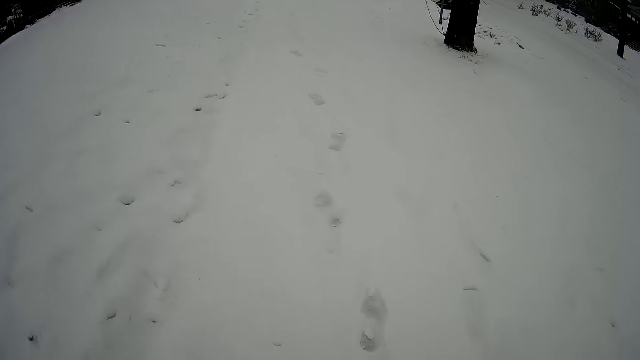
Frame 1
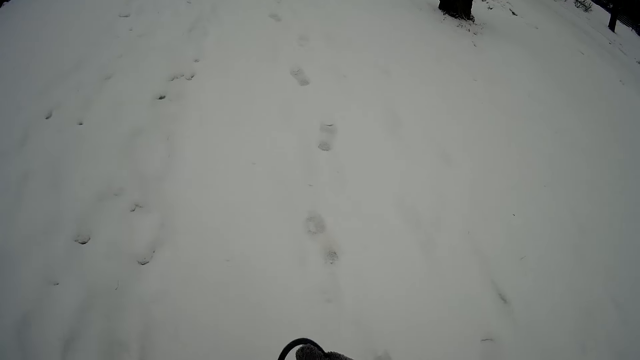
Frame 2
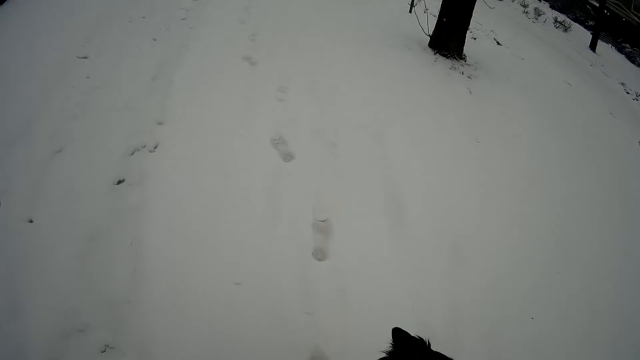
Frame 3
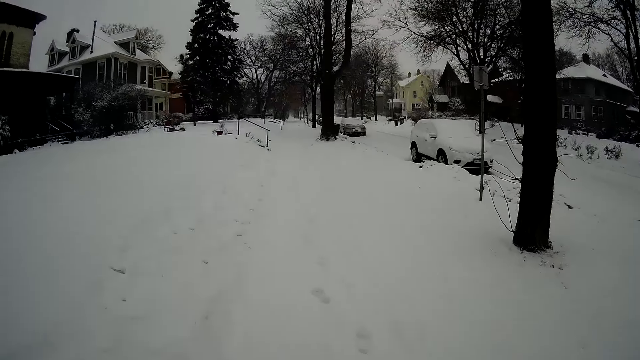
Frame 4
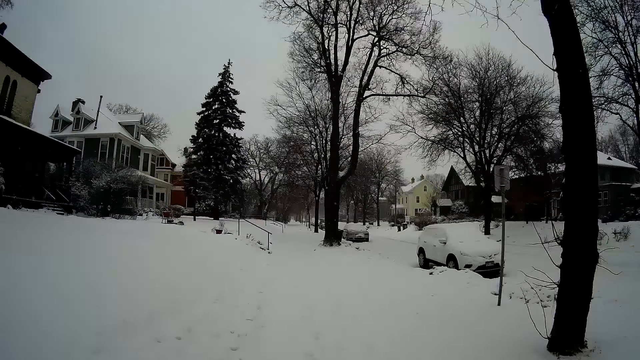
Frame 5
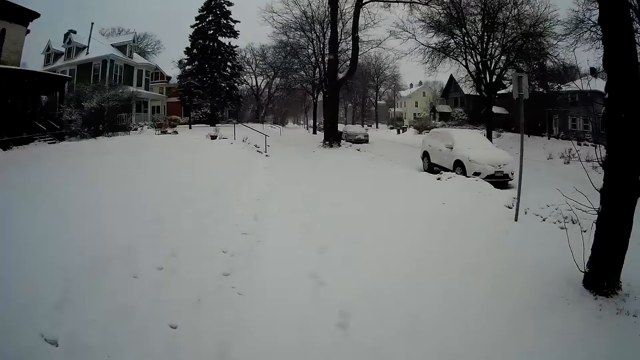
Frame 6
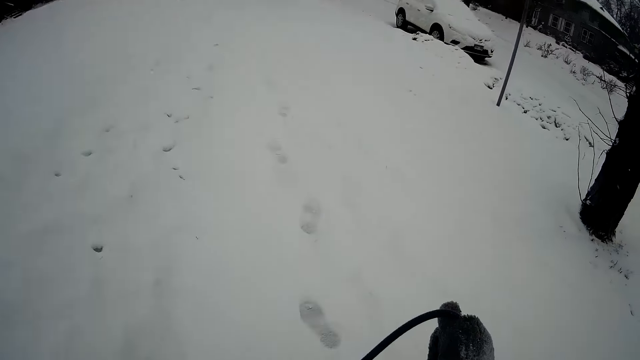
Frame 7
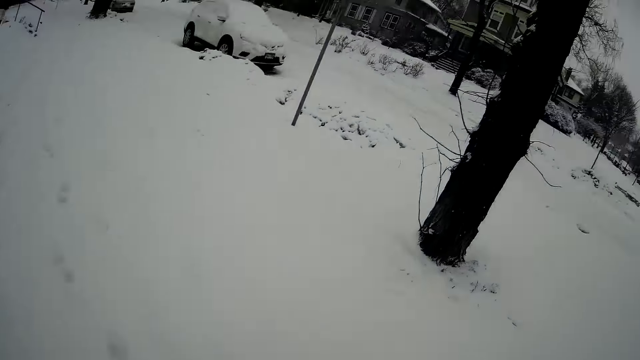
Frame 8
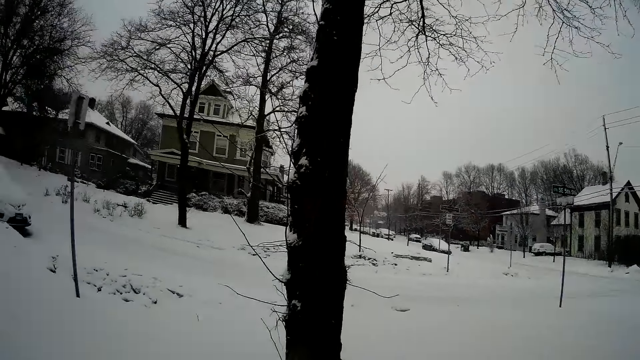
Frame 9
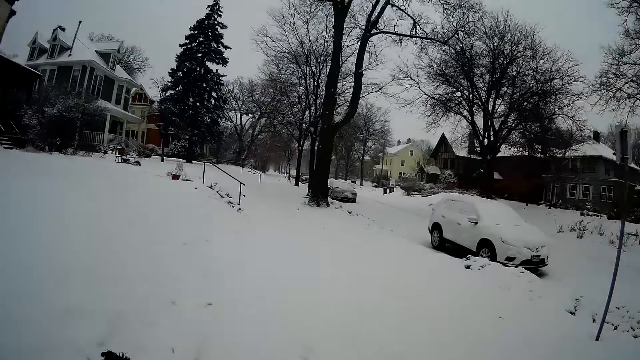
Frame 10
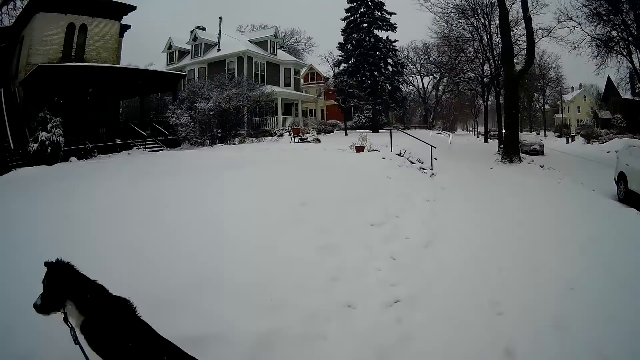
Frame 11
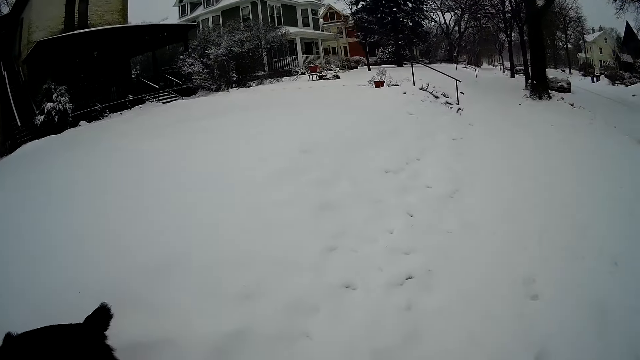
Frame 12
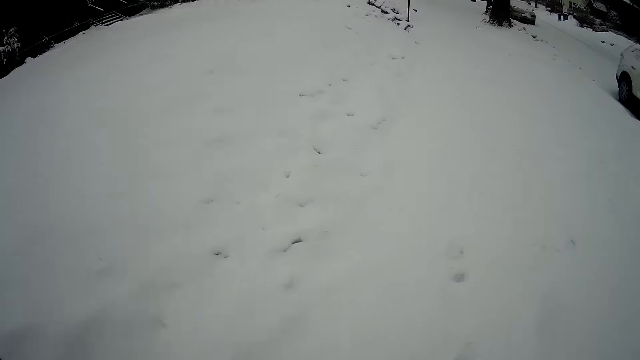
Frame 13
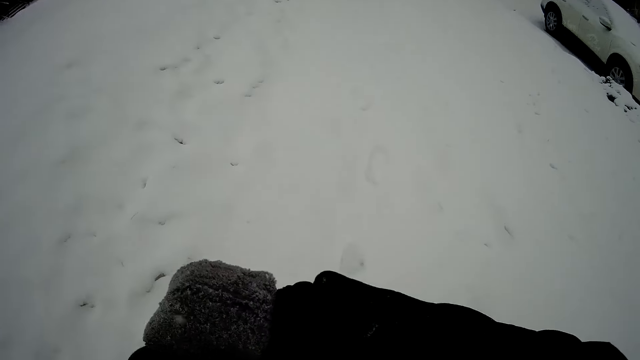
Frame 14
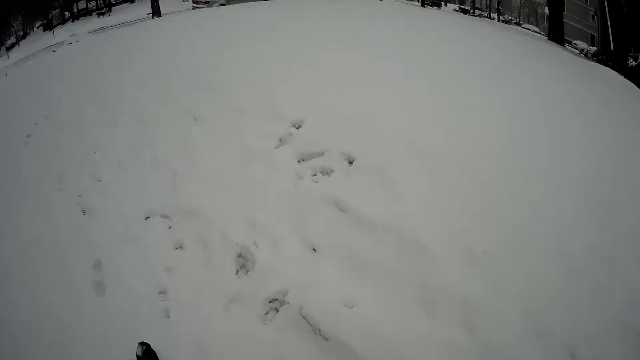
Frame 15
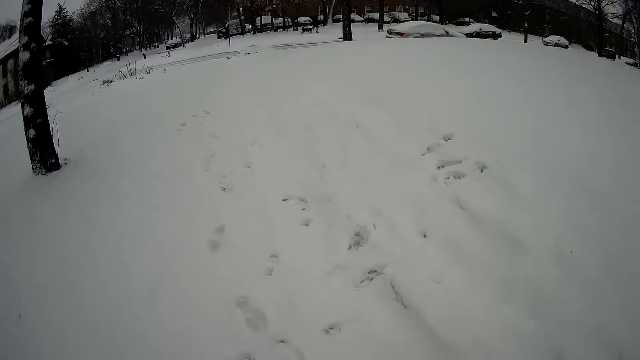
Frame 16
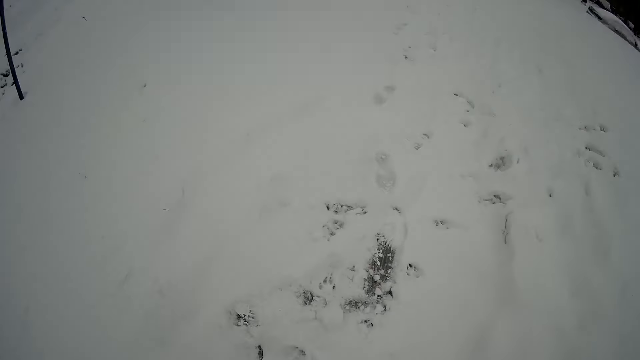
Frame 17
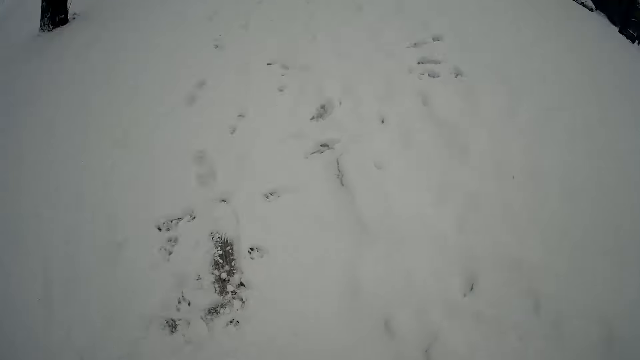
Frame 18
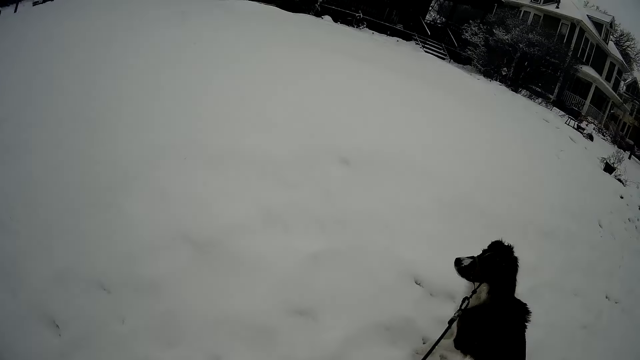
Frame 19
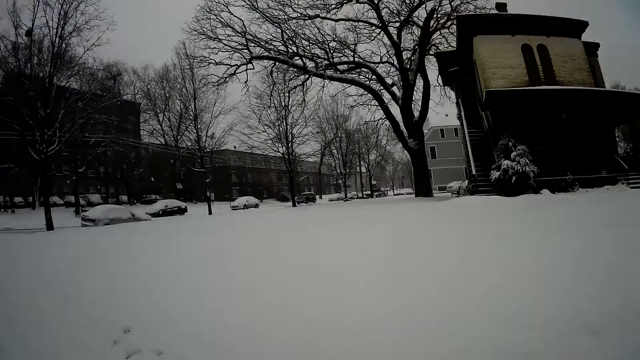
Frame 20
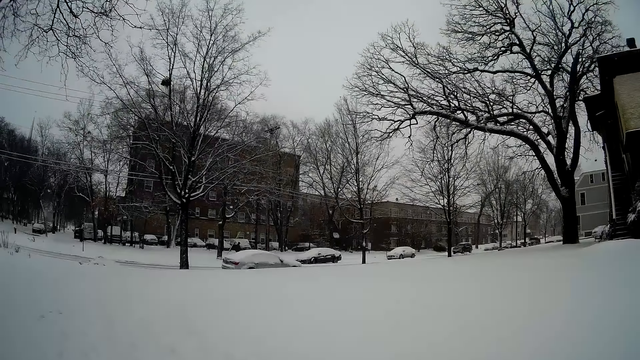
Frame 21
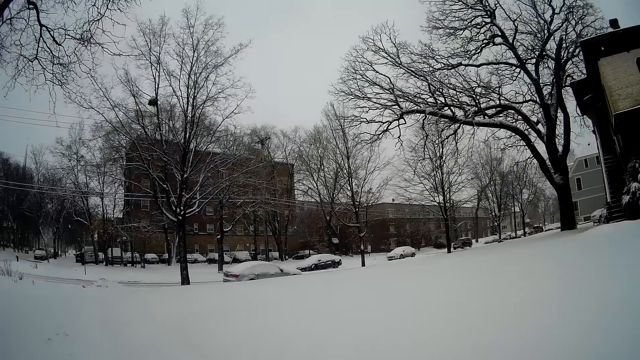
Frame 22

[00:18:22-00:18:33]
The camera wearer walks around. They look around. They walk around. They look around.

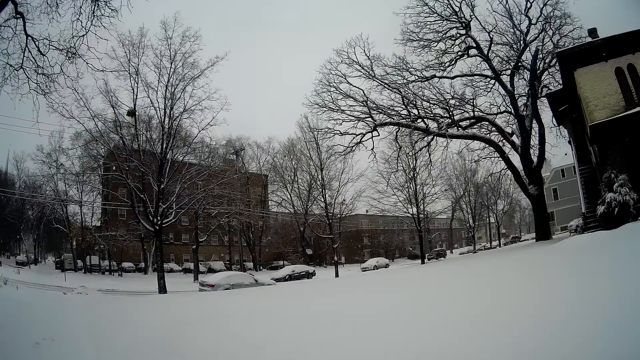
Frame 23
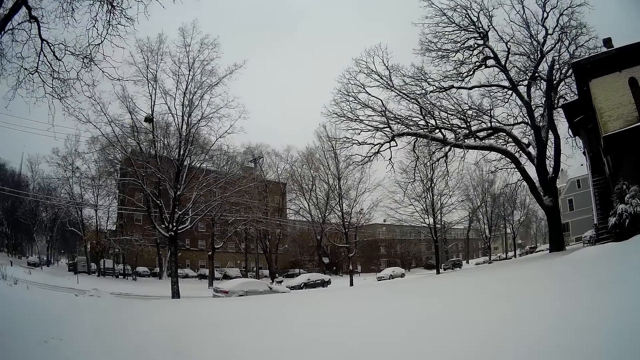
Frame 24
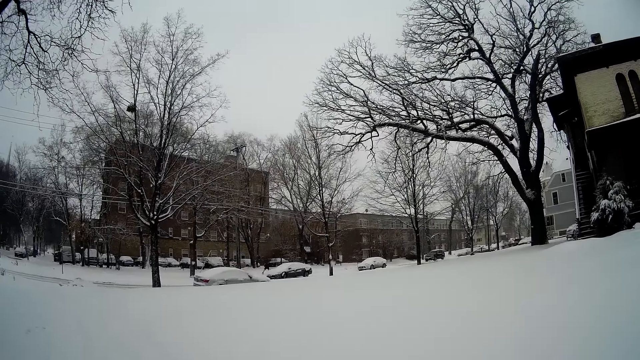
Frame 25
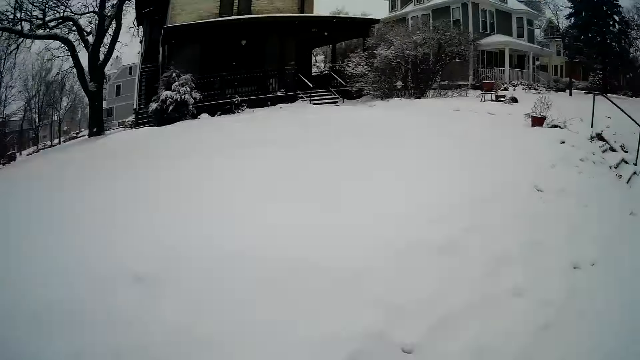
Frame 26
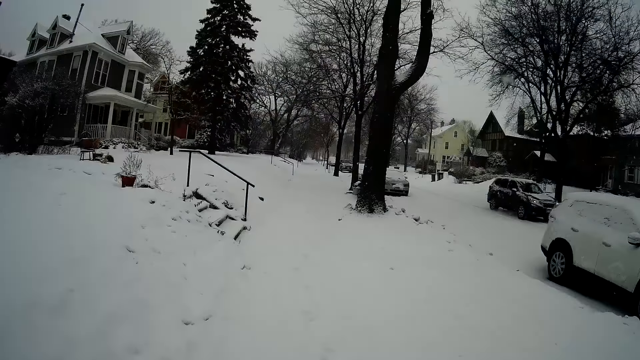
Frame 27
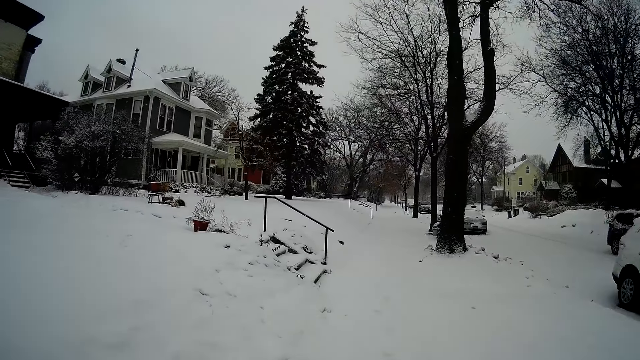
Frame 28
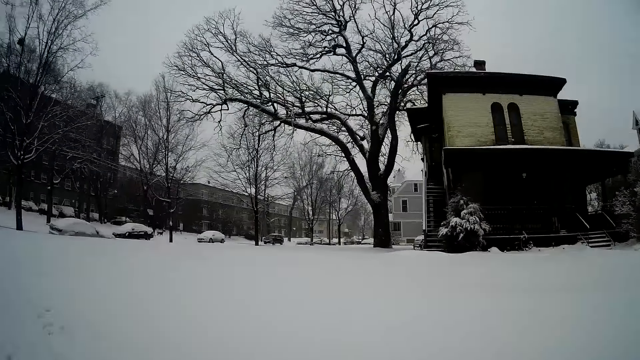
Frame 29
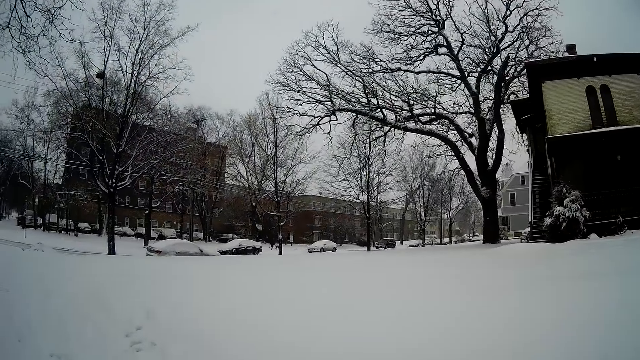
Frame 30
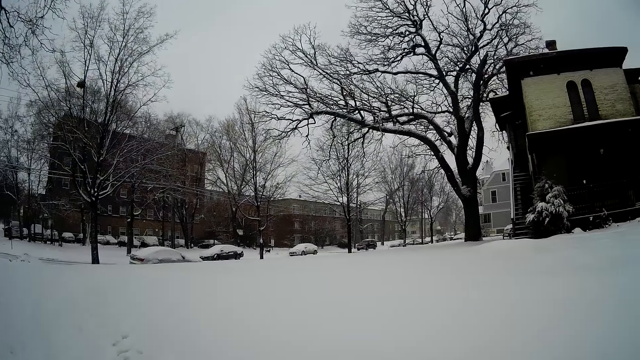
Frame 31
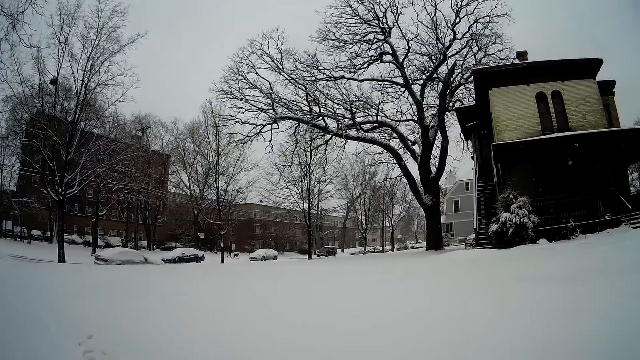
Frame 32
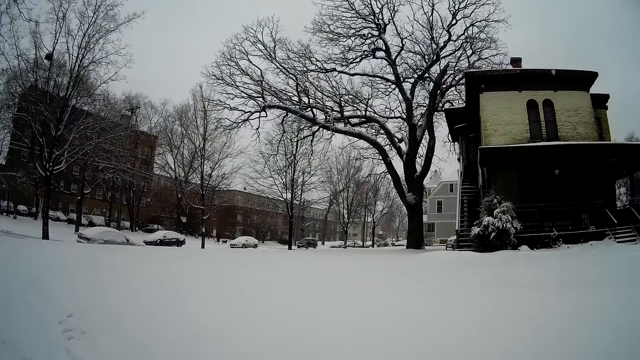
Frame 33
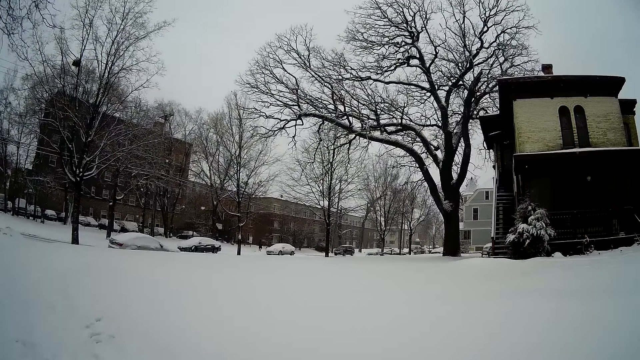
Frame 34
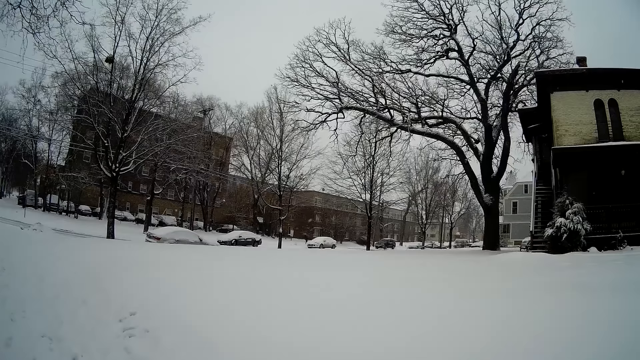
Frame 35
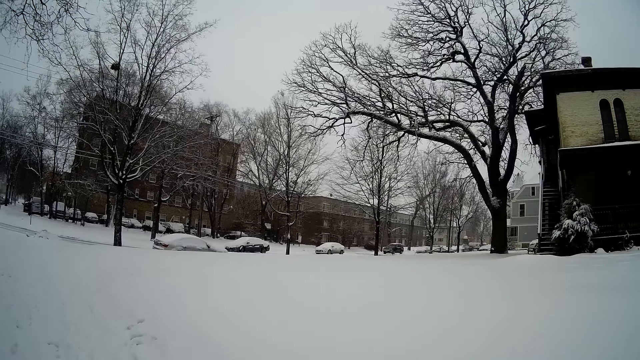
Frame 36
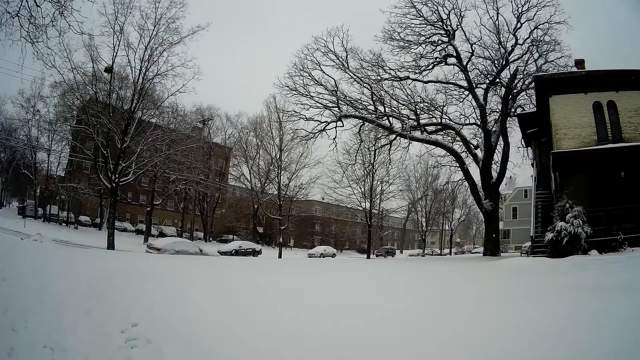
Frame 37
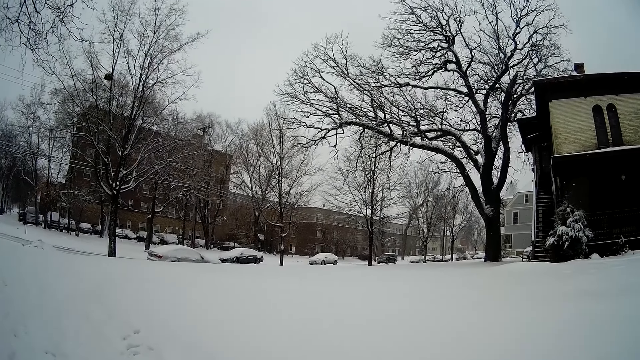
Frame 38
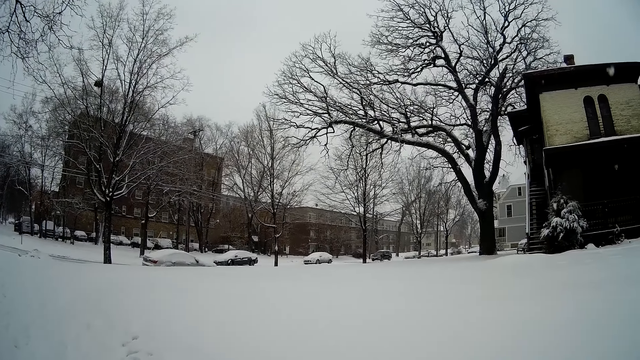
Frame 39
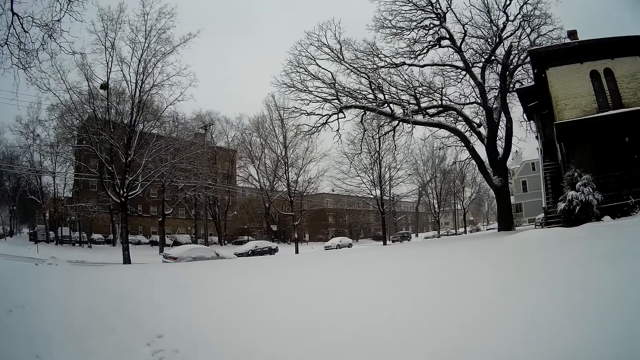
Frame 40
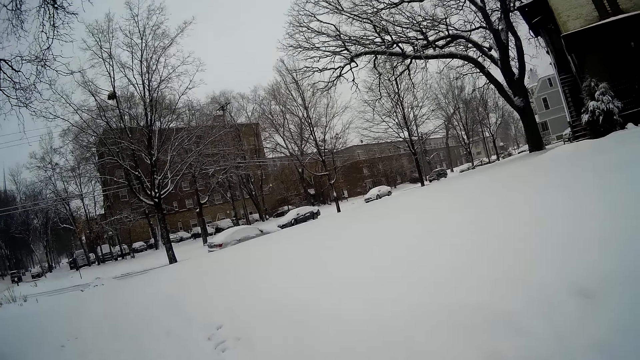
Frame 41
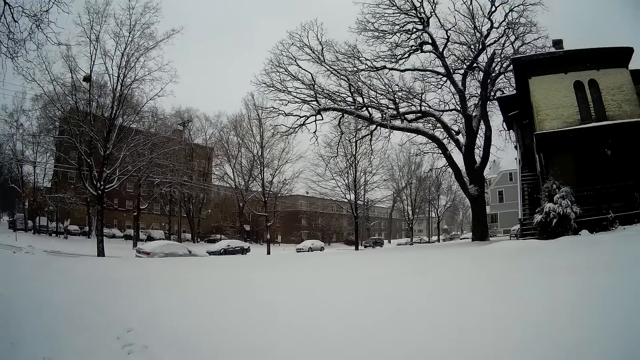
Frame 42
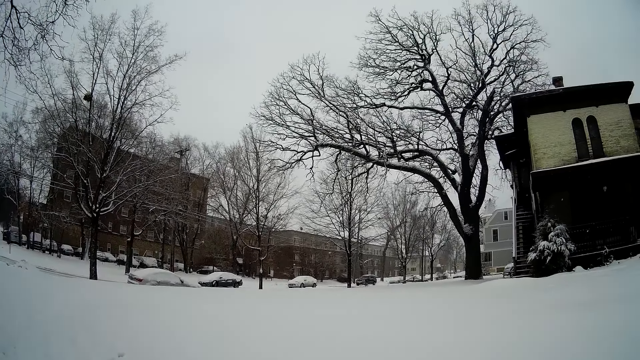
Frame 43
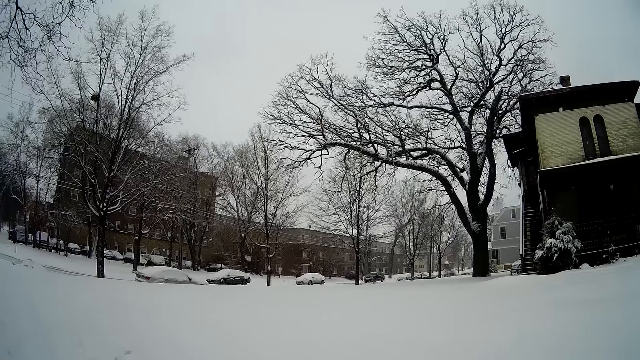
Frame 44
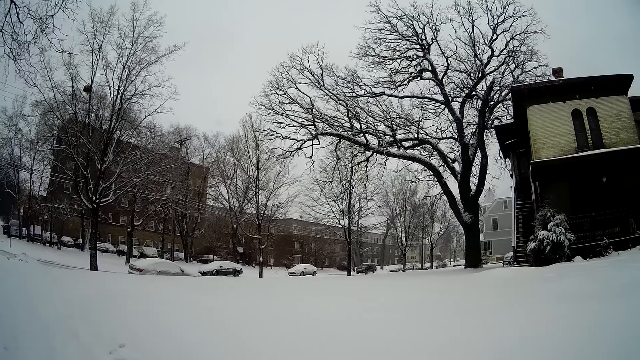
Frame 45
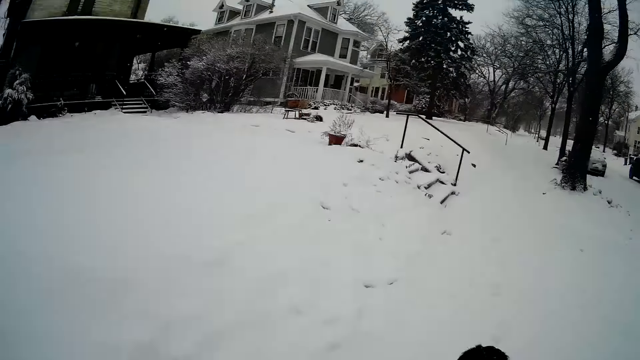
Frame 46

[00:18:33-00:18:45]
An ash car drives past the camera wearer.
